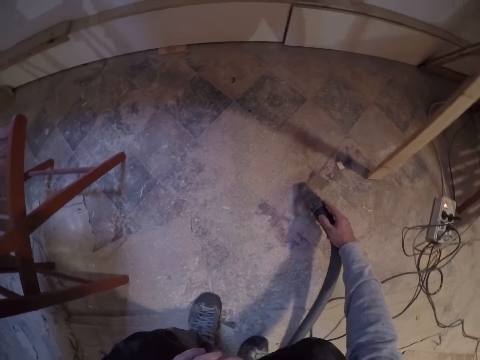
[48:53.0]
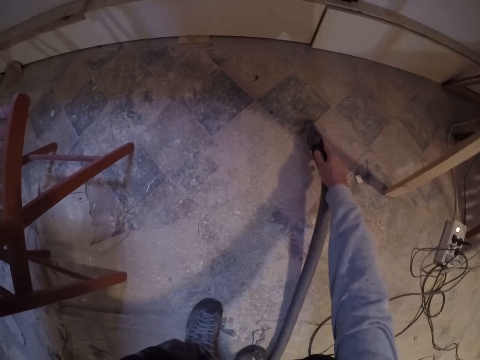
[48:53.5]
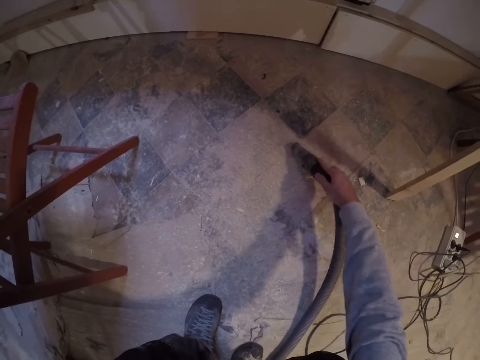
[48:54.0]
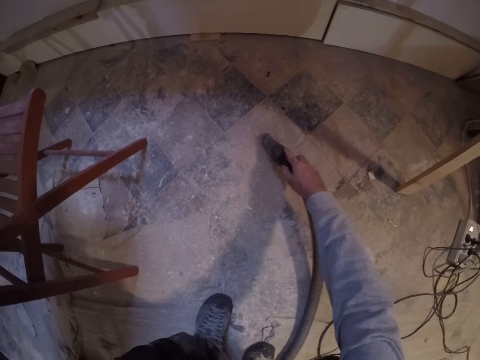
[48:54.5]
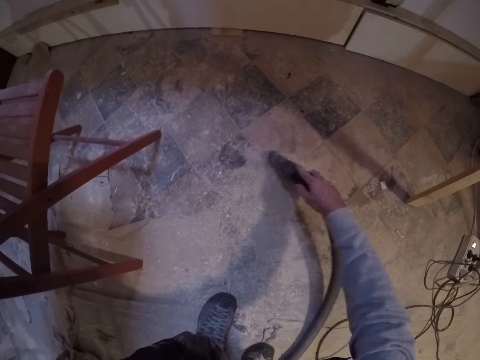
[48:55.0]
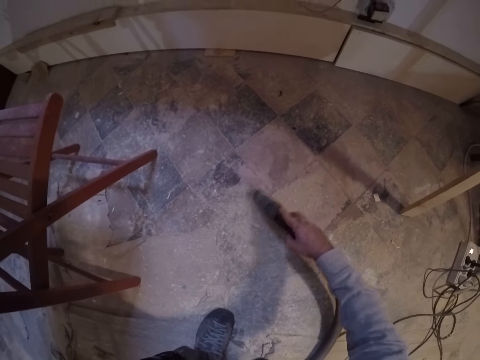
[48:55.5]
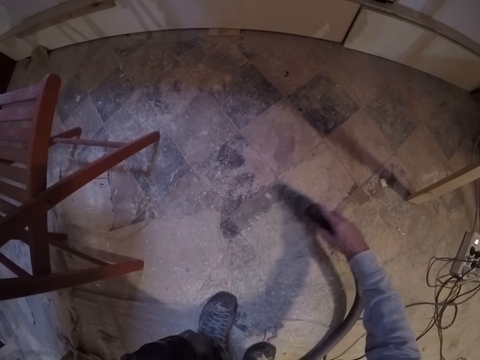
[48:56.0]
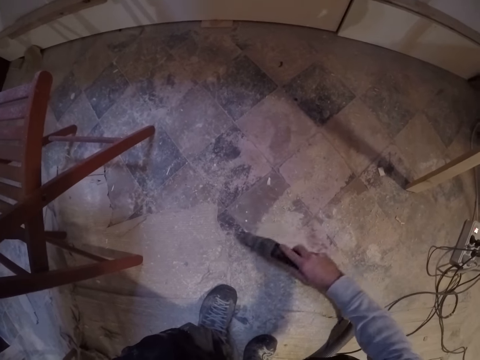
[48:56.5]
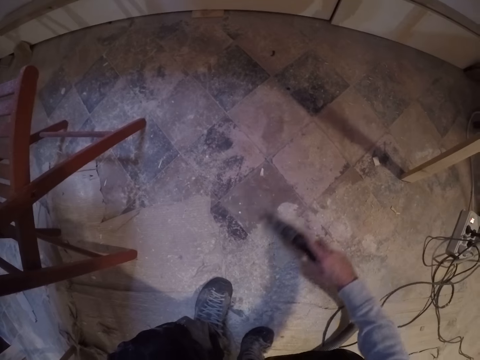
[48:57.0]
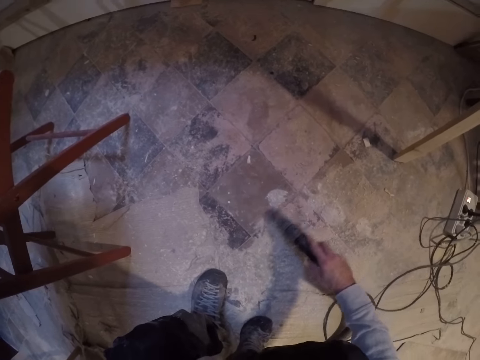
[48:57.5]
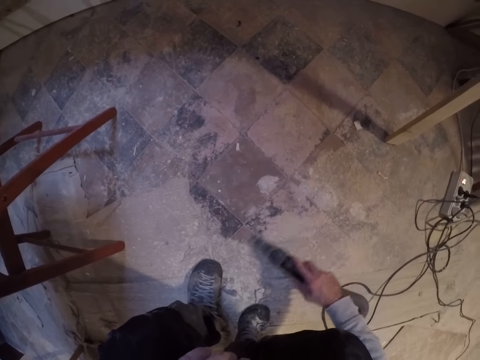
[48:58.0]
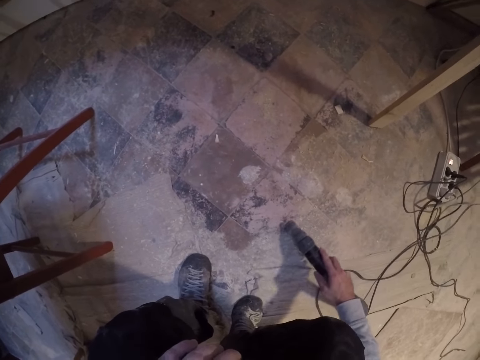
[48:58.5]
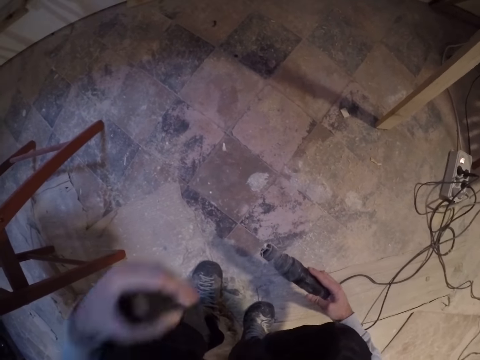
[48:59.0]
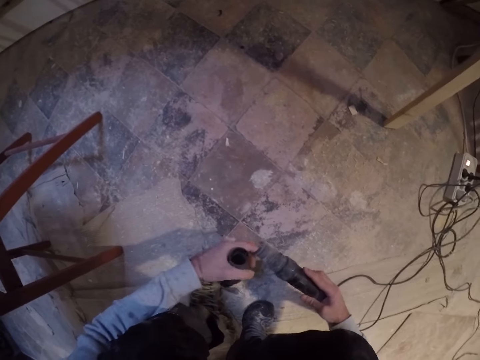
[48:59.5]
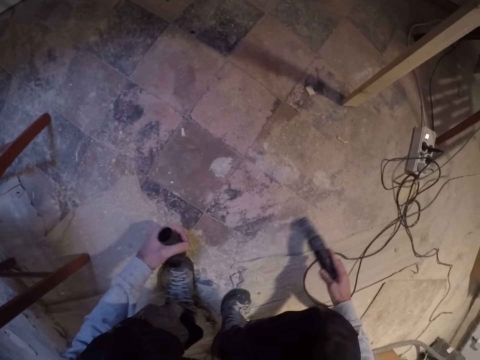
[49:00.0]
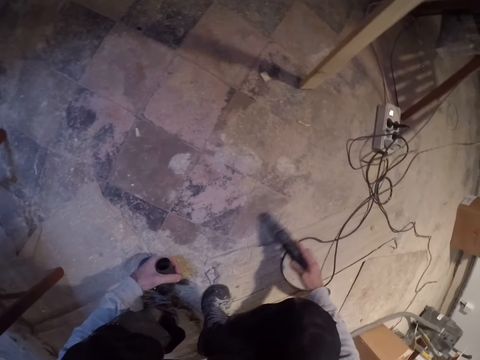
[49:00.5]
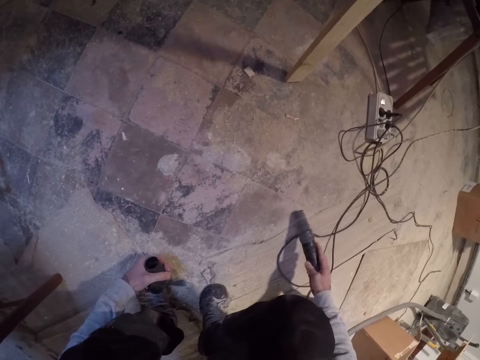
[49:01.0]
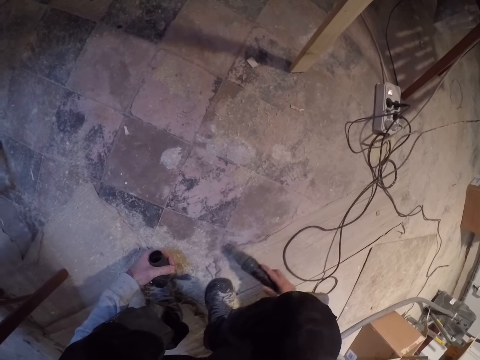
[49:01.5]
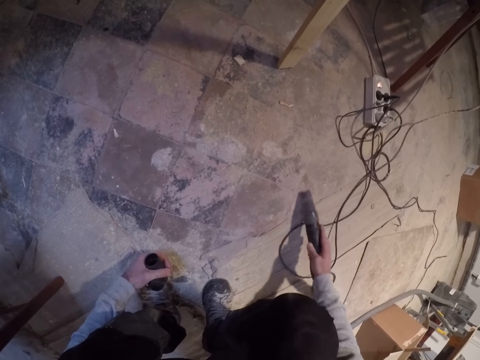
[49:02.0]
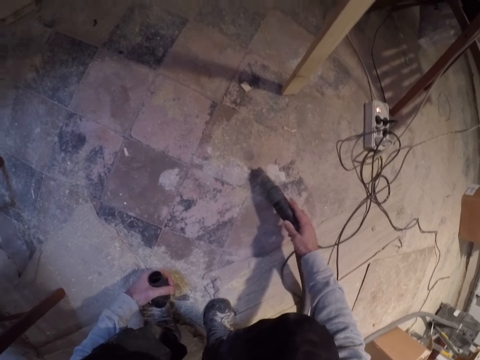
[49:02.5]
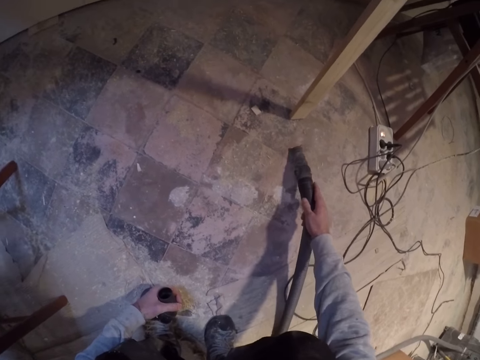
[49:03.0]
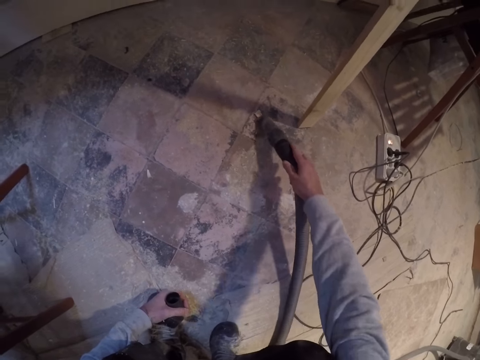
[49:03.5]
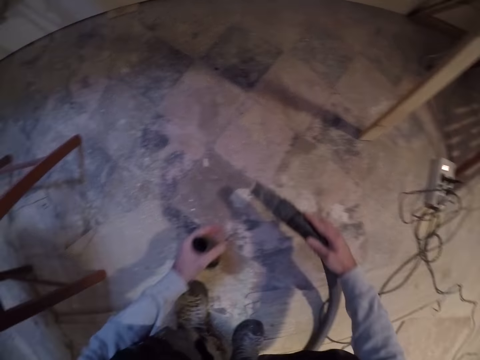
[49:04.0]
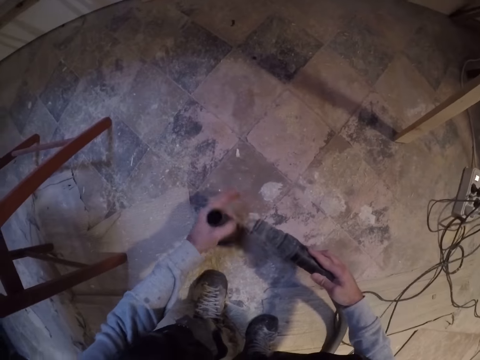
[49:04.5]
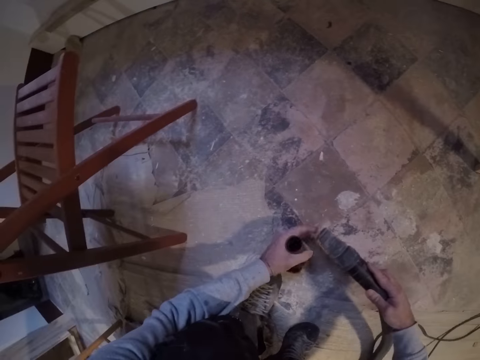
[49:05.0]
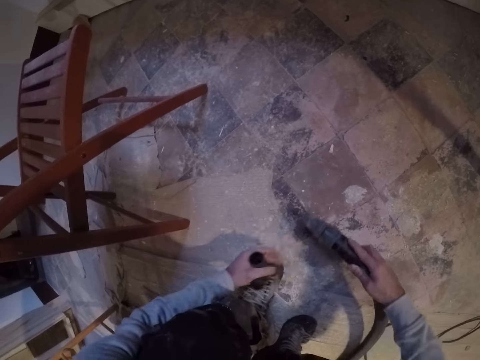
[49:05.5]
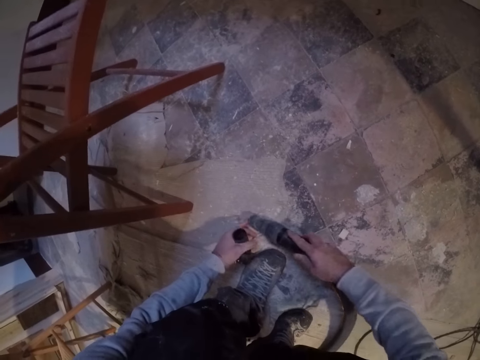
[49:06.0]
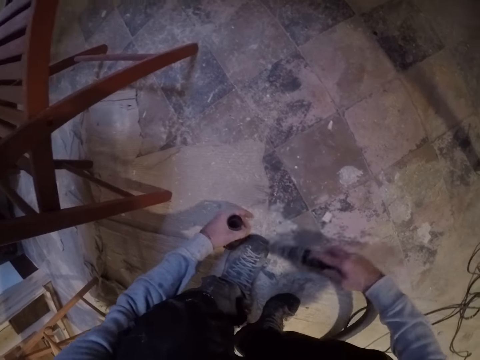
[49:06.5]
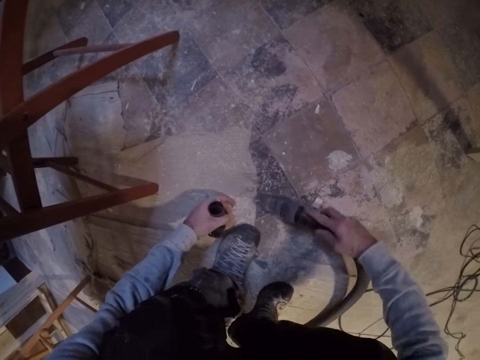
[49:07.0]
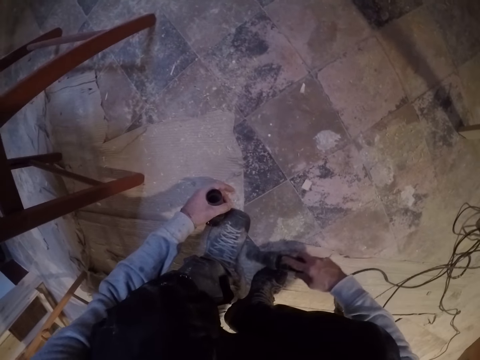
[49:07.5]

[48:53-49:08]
The camera wearer puts his right hand into the end of the muzzle. He removes his fingers from the dust collector. He vacuums the floor with the muzzle in his right hand. He puts his right hand into the end of the muzzle. He touches the dust collector head. He removes particles from the dust collector. He vacuums the floor with the muzzle in his right hand.

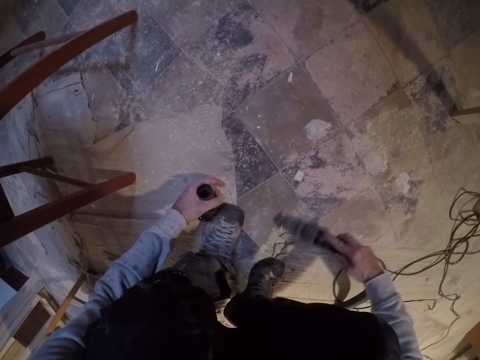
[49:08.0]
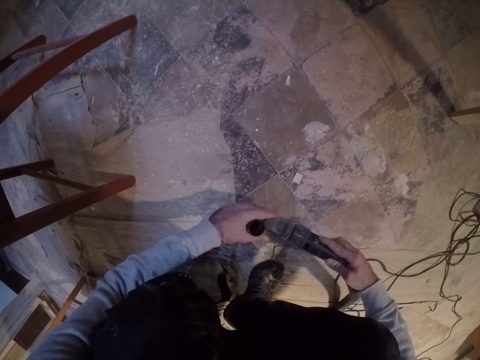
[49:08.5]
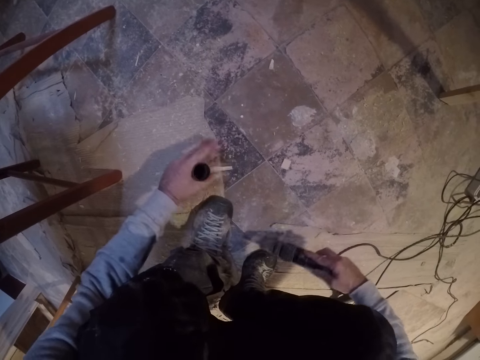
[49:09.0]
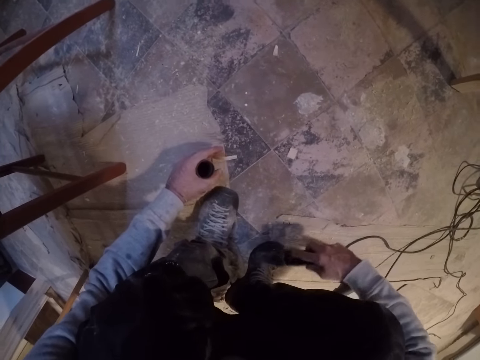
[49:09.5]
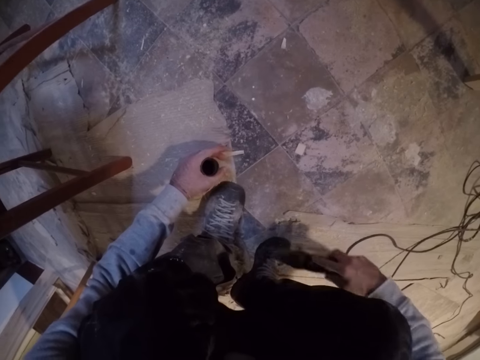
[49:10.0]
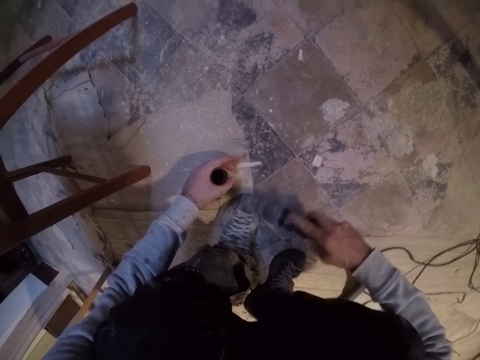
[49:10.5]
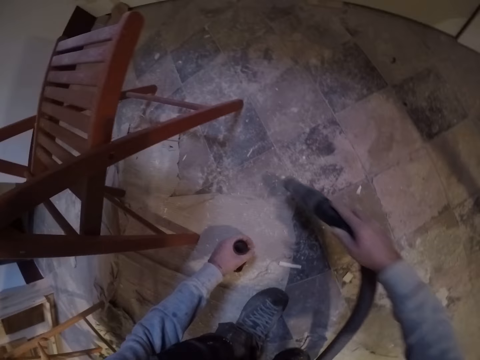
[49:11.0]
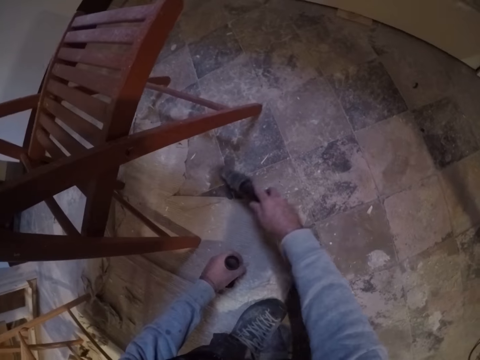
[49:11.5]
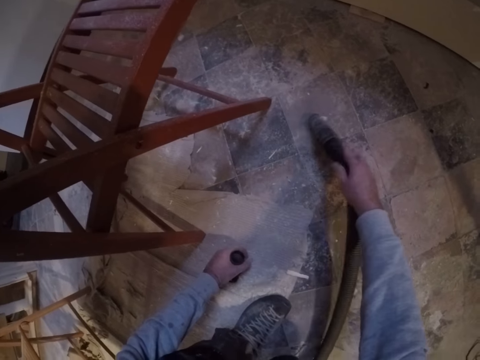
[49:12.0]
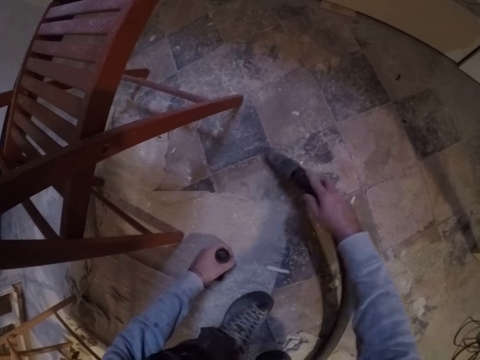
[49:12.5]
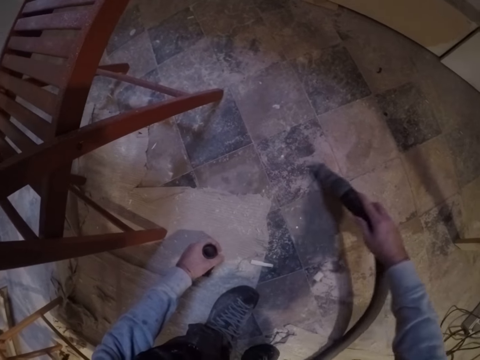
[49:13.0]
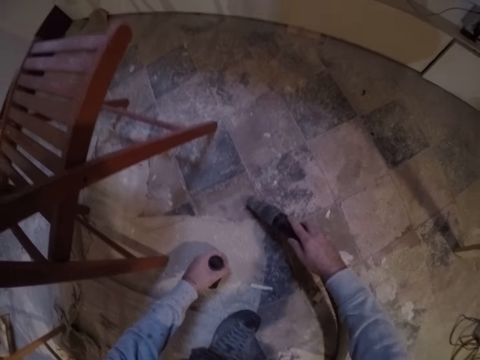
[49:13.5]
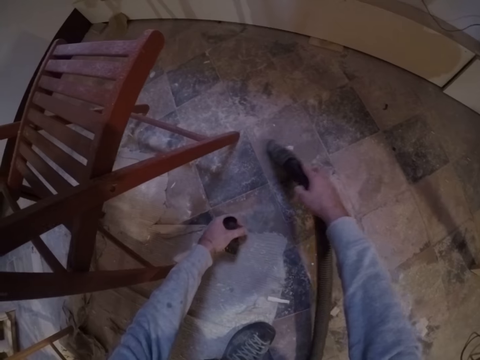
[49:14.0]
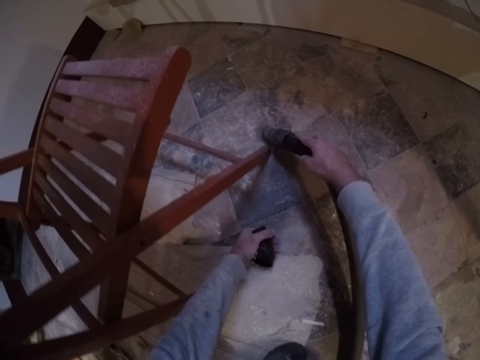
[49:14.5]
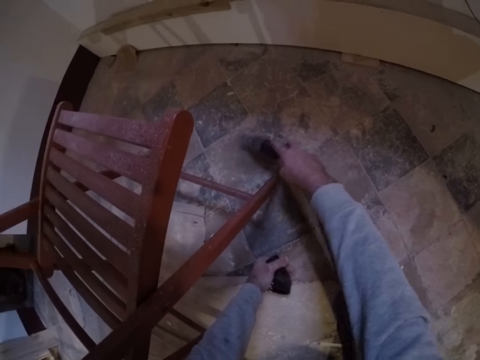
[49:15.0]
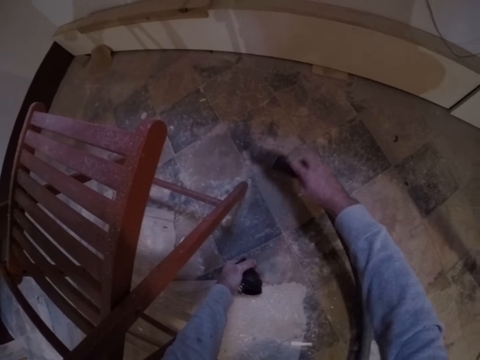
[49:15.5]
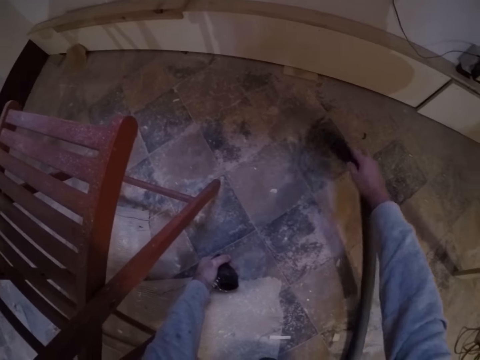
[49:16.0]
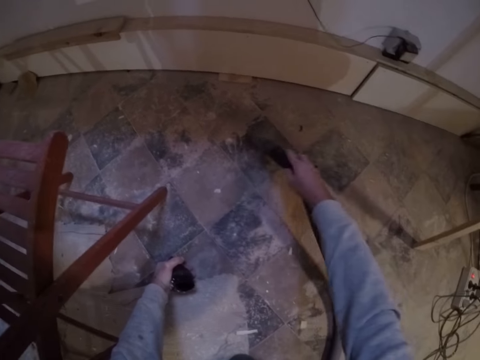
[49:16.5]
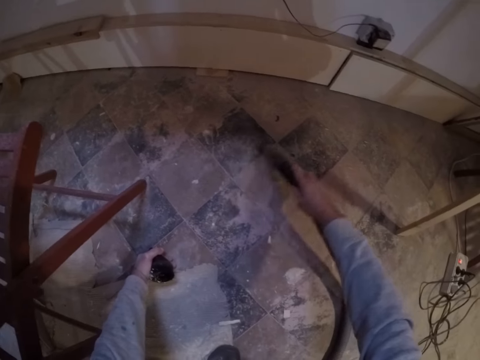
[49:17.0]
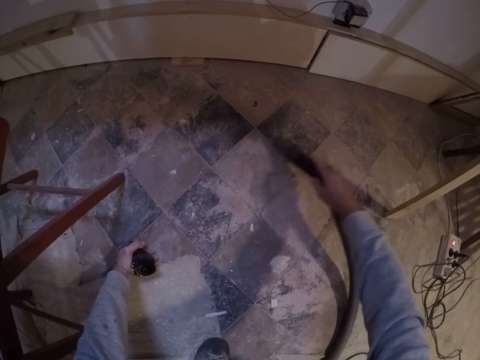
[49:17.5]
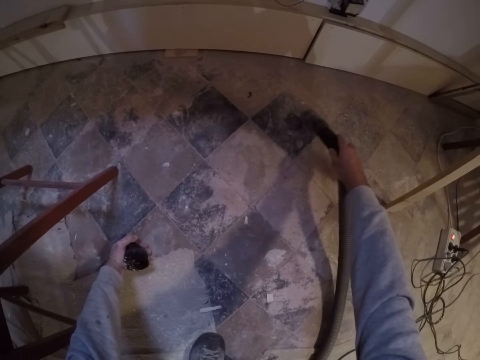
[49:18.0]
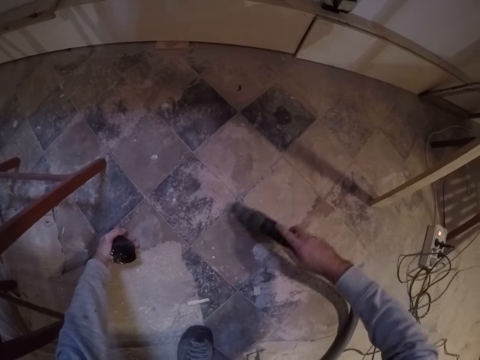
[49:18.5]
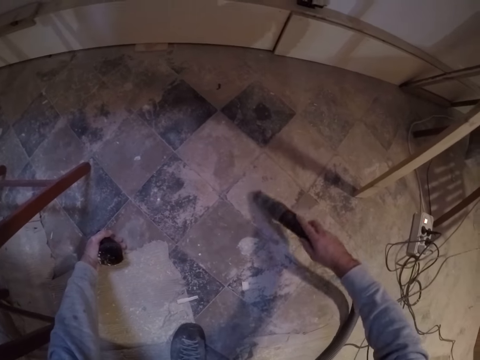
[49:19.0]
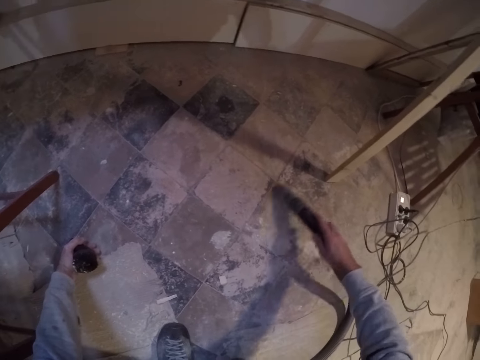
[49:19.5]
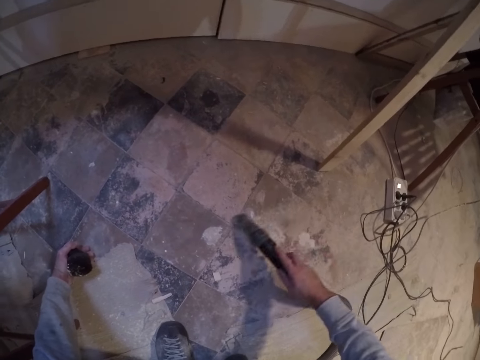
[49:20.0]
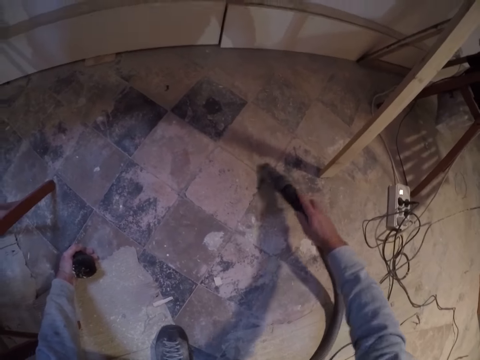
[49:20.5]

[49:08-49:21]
The camera wearer touches the dust collector head. He puts his right hand into the end of the muzzle. He vacuums the floor with the muzzle in his right hand. He leans his left hand on the floor and cleans the floor with the dust collector.
